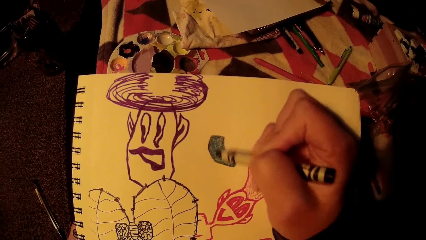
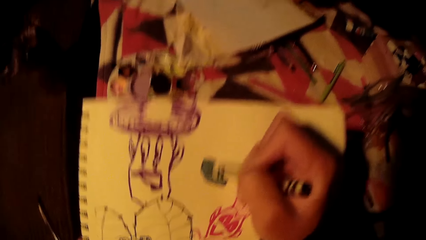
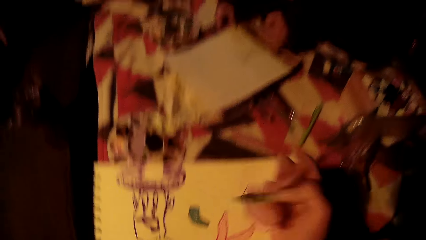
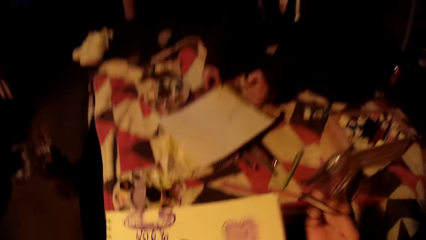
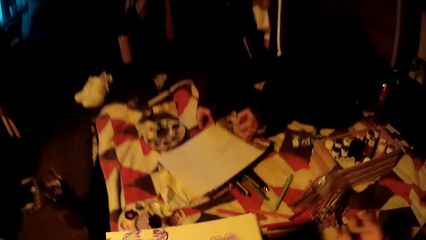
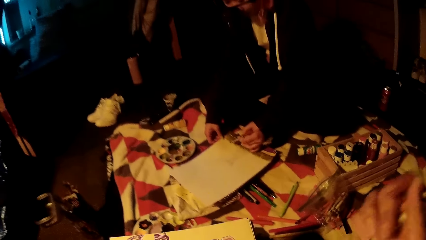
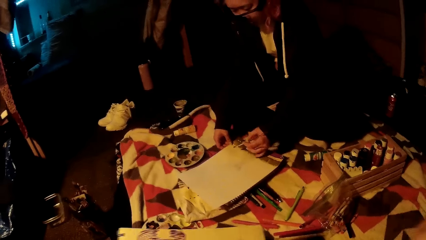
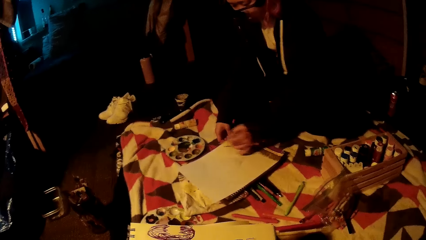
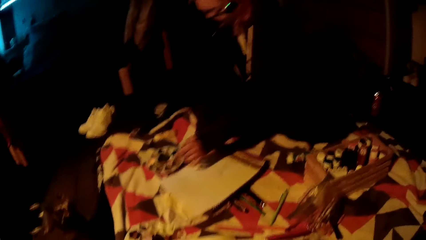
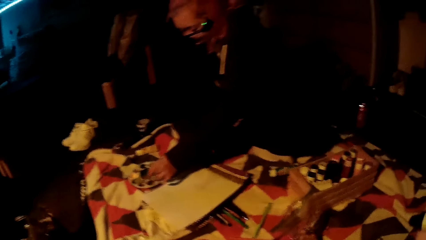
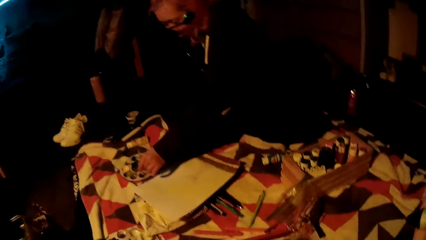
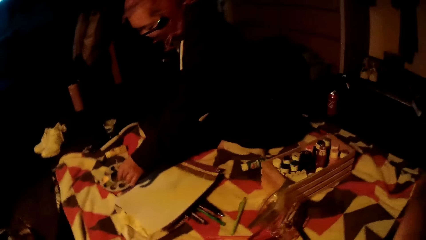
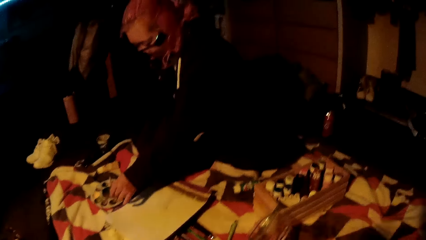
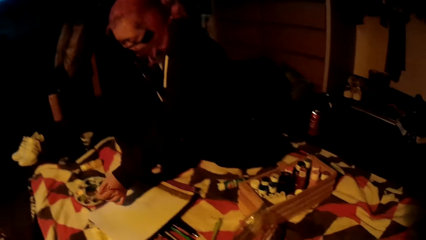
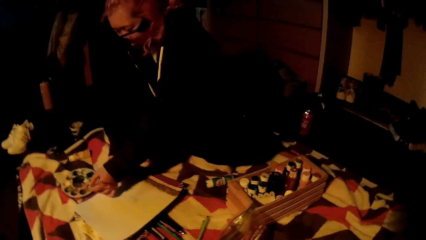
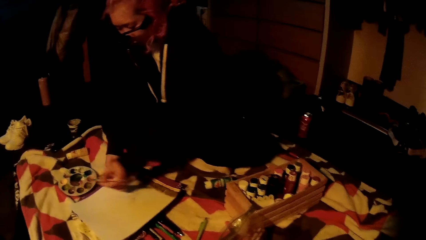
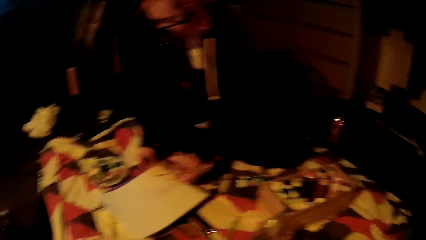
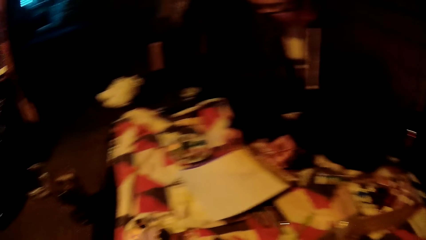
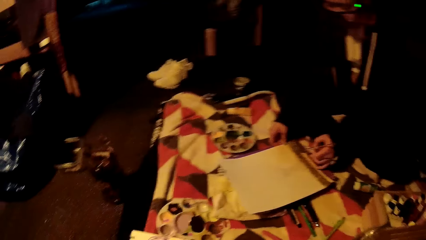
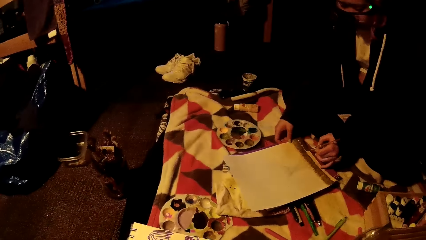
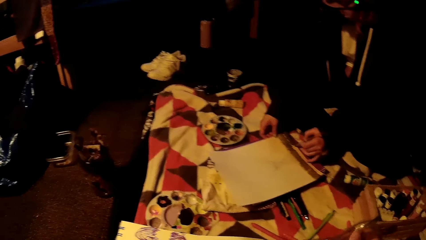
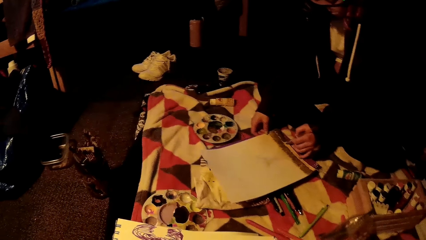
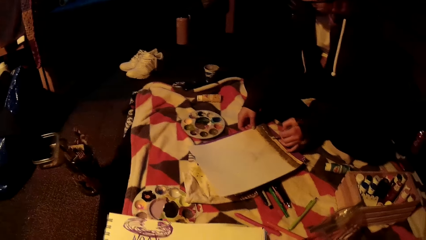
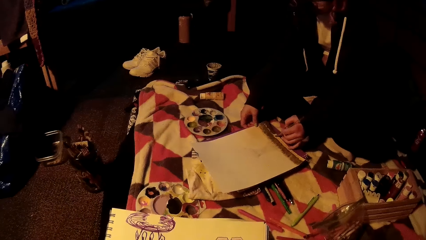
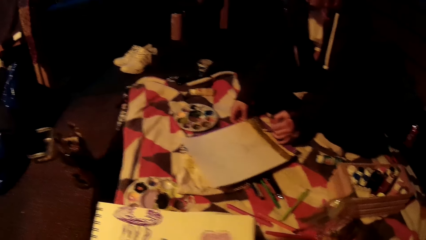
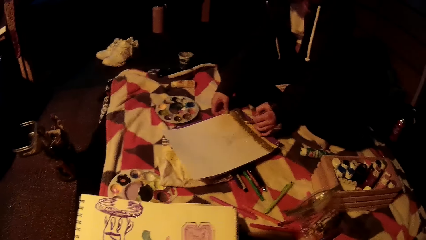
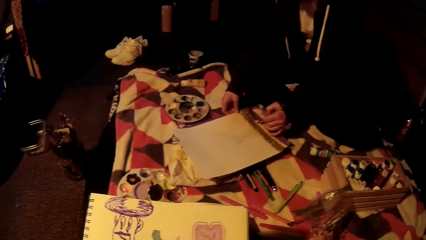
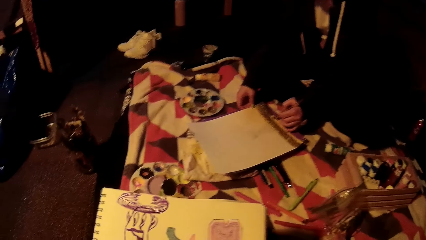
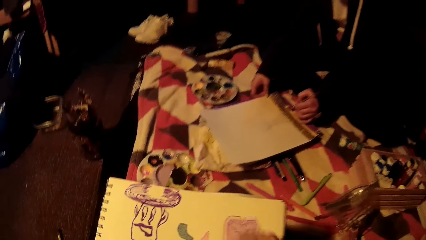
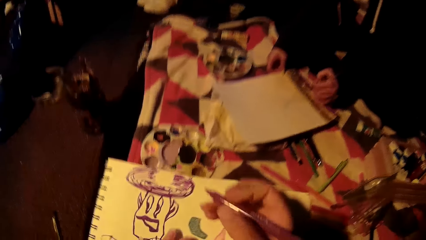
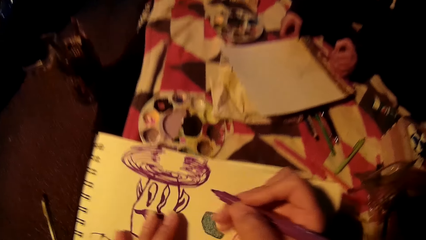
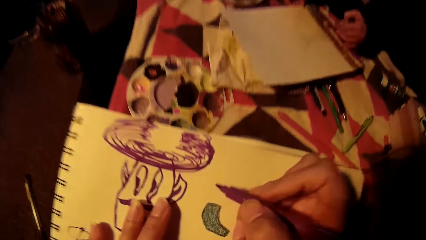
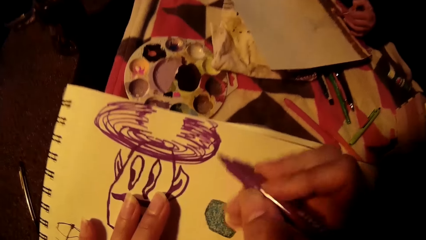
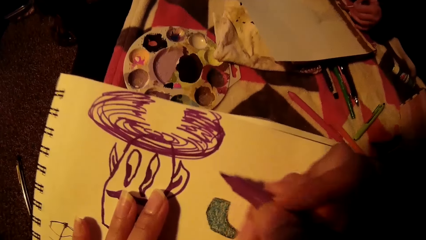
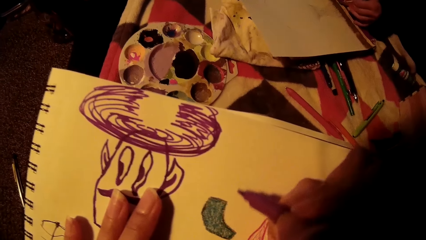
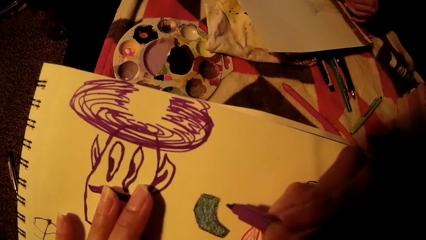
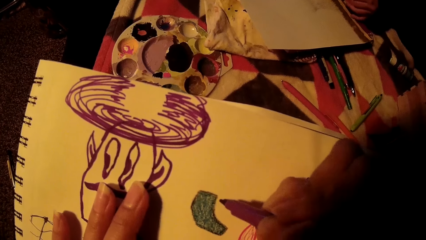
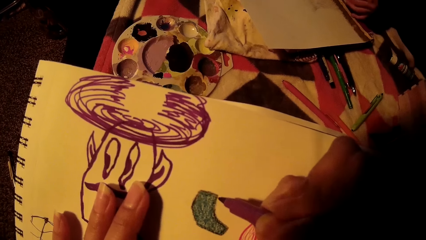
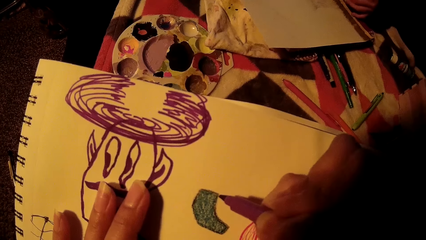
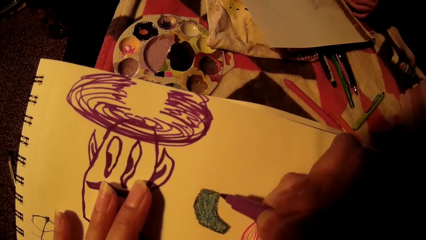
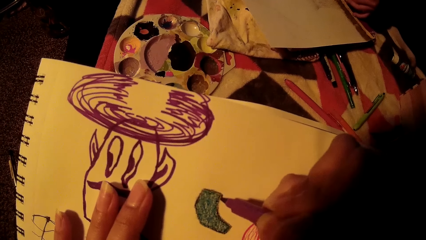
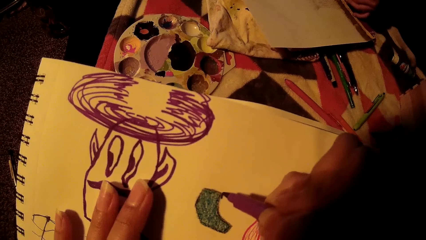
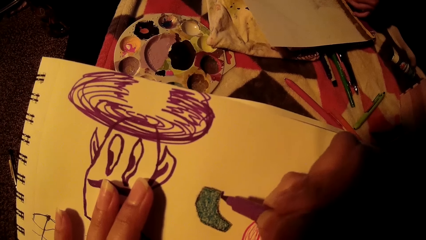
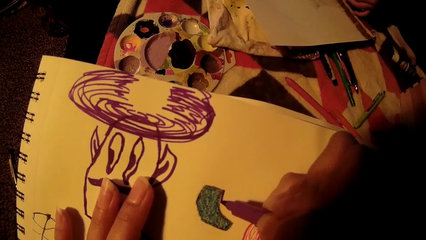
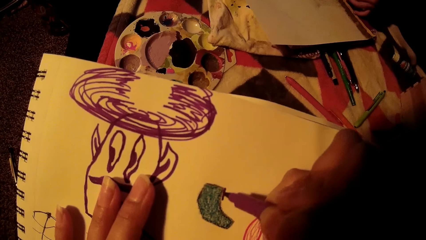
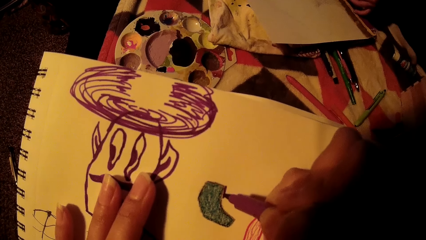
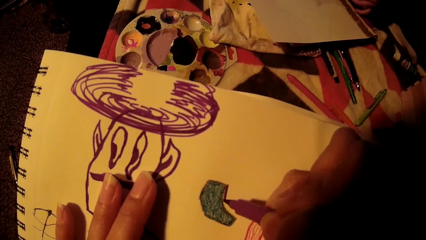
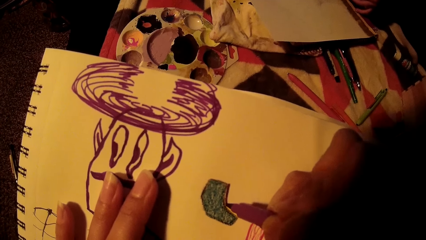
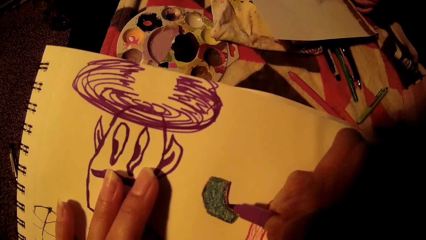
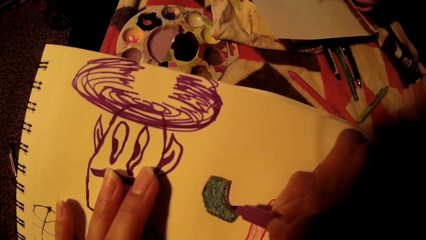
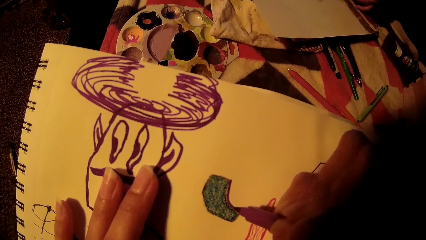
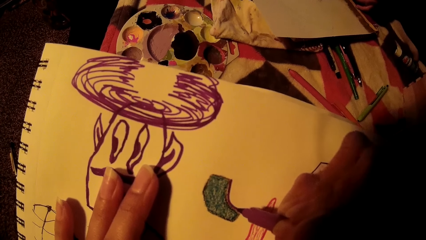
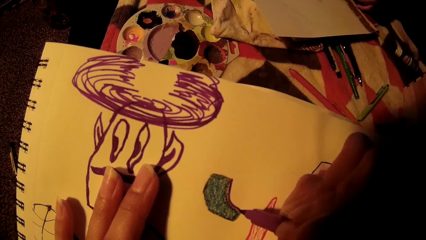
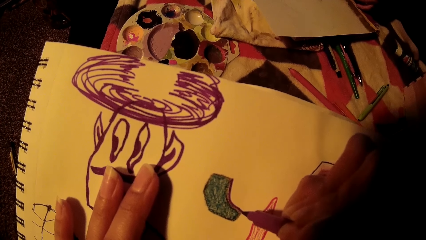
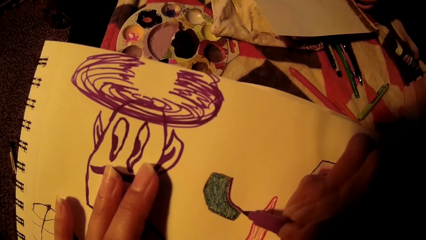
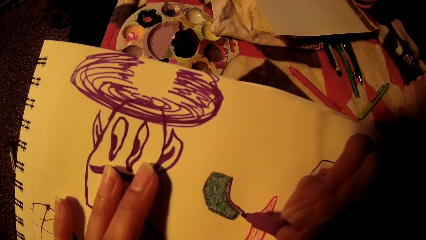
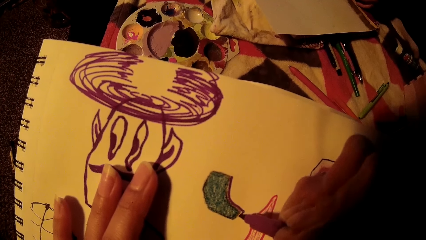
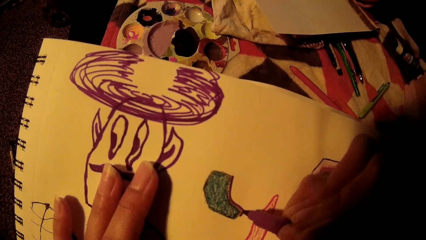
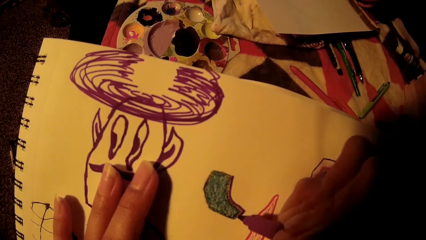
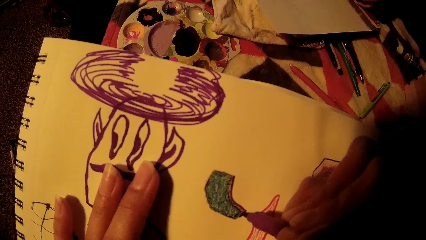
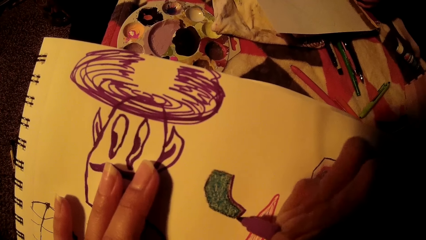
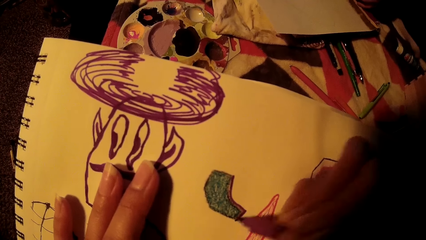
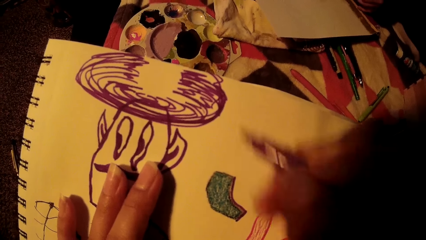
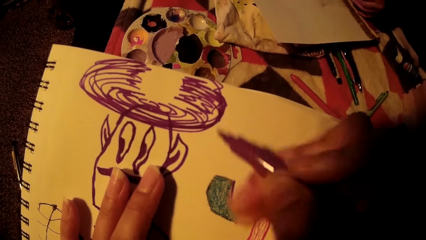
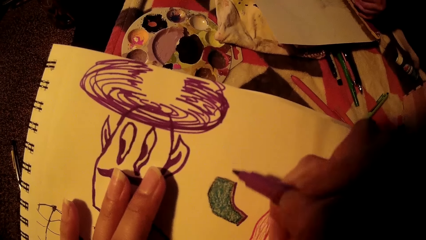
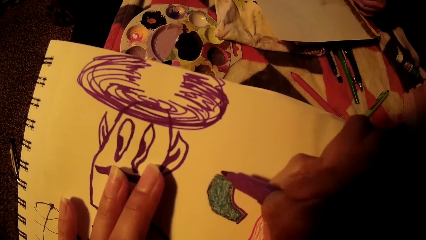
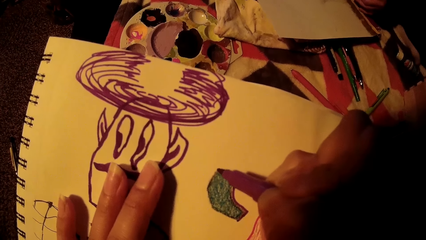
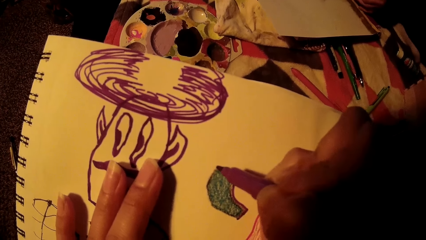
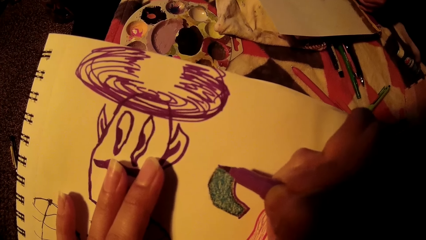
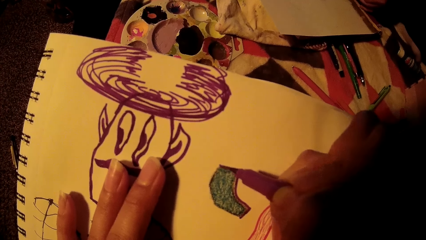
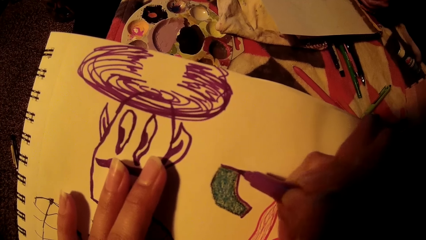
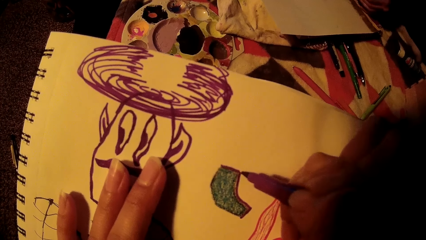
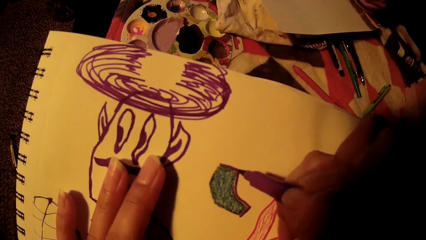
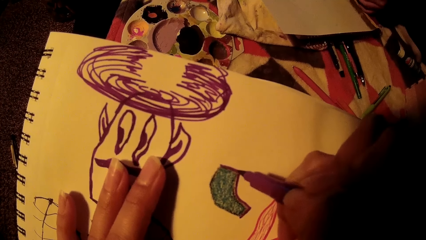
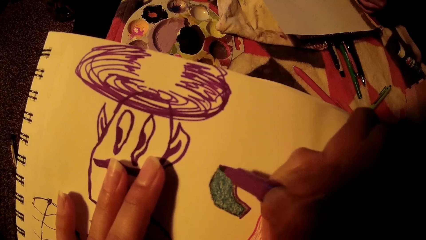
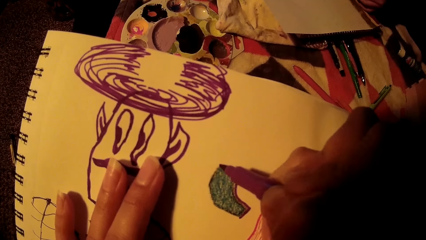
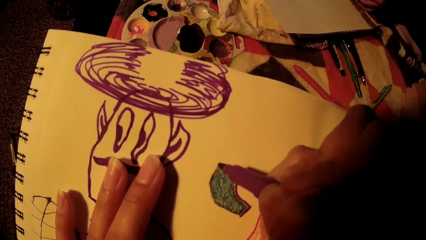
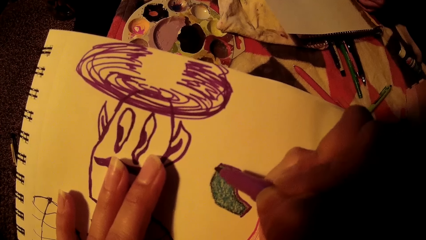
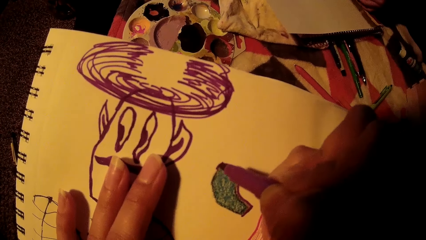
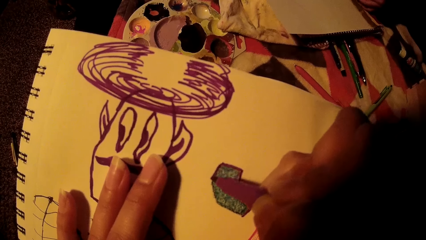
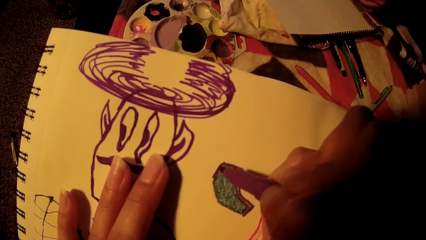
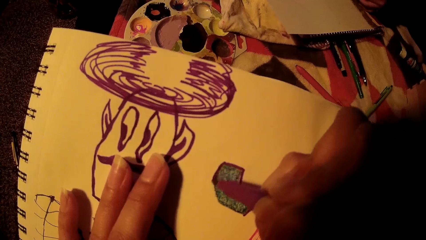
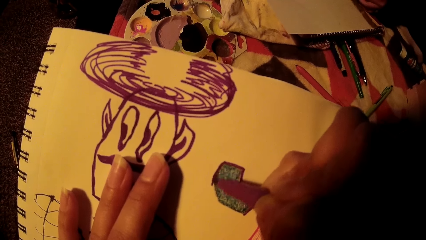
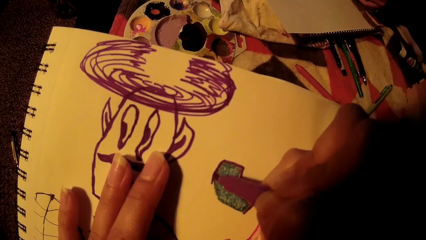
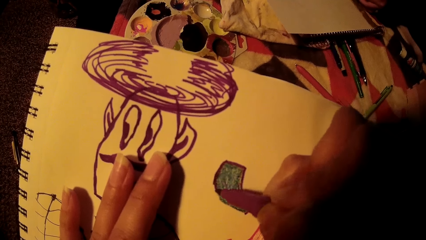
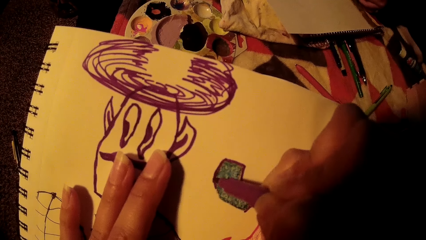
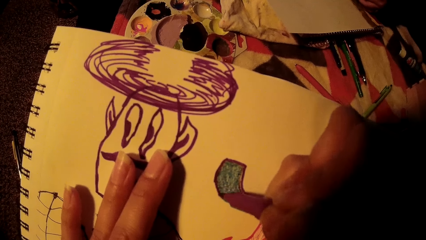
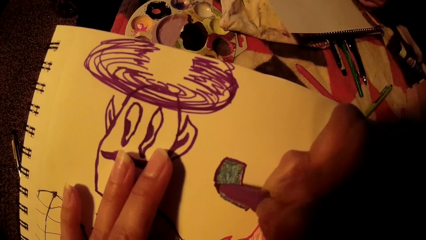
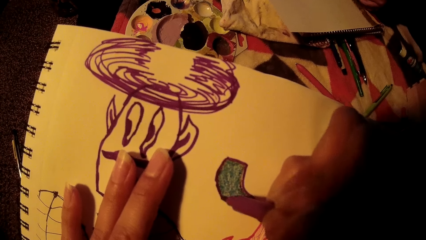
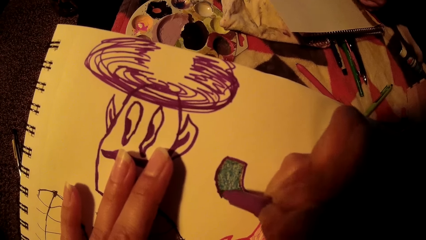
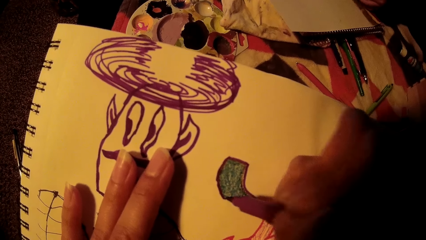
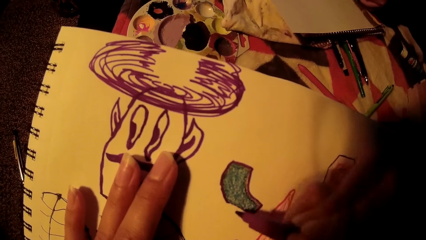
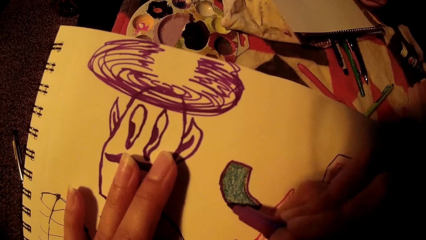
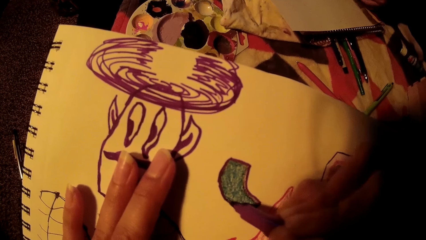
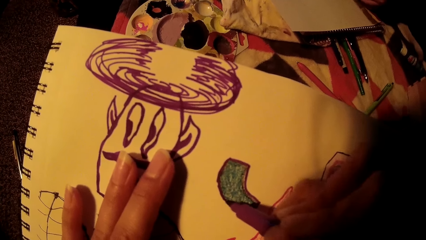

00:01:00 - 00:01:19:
The woman rubs the drawing brush in her left hand on a water color pallet on the bed. The woman puts the brush in the paint. The woman paints on the paper with the drawing brush in her left hand. The camera wearer picks a color pen from the bed with her right hand. She draws on the drawing book with the color pen.
